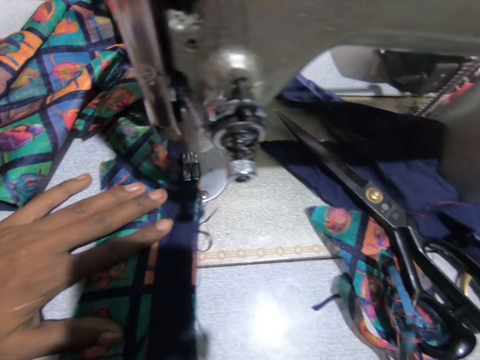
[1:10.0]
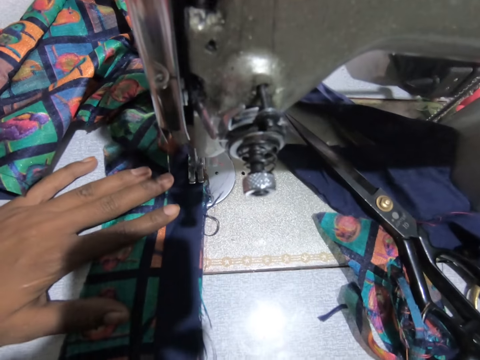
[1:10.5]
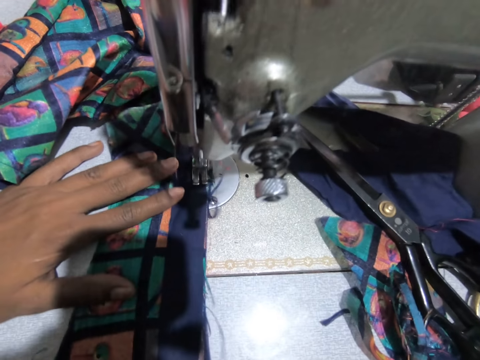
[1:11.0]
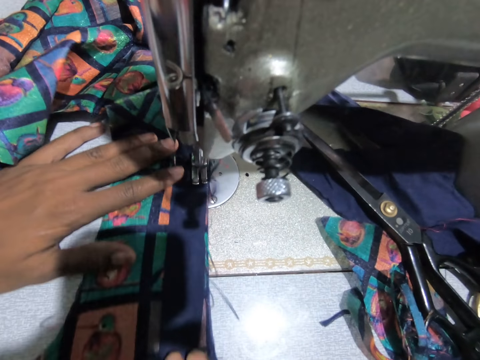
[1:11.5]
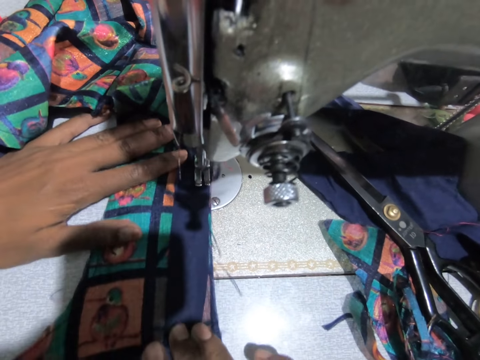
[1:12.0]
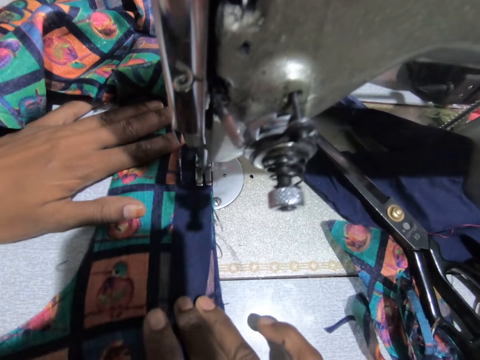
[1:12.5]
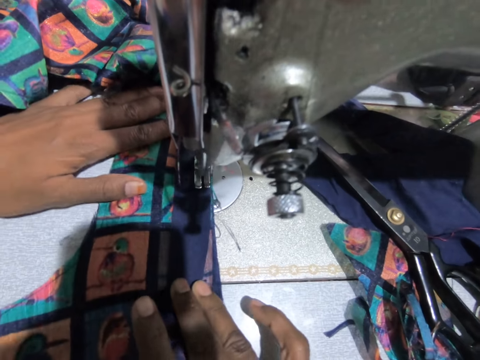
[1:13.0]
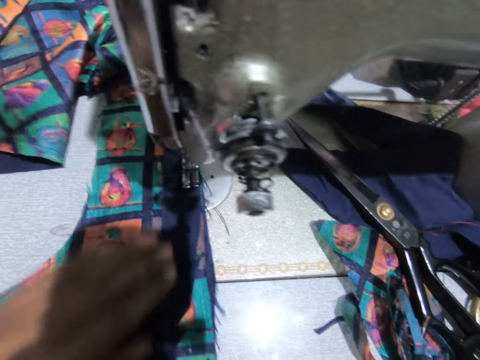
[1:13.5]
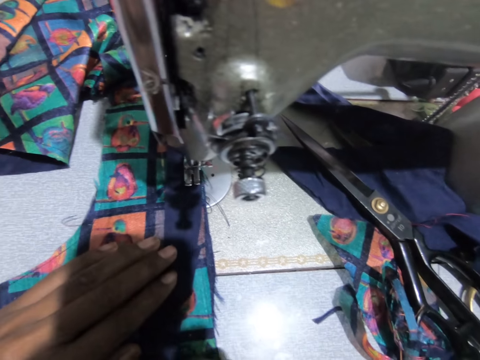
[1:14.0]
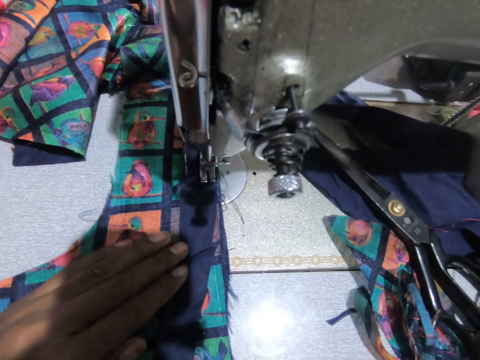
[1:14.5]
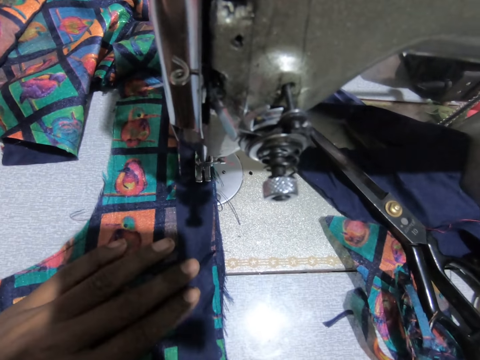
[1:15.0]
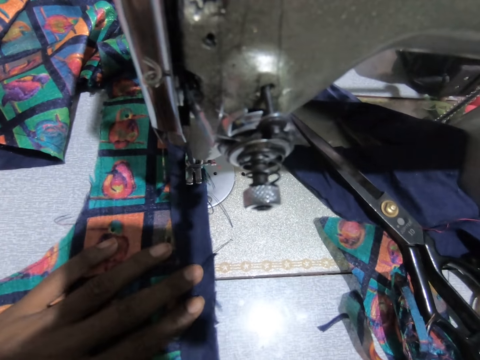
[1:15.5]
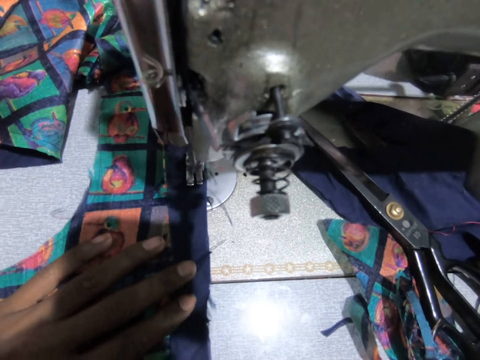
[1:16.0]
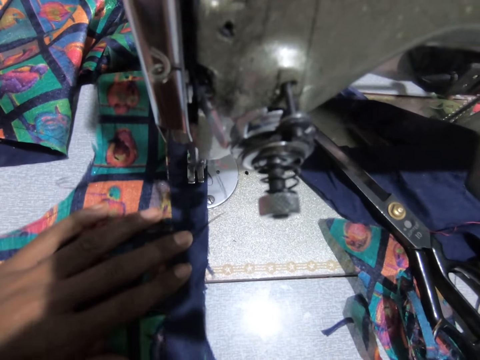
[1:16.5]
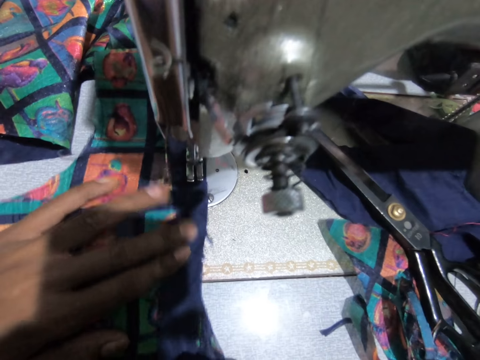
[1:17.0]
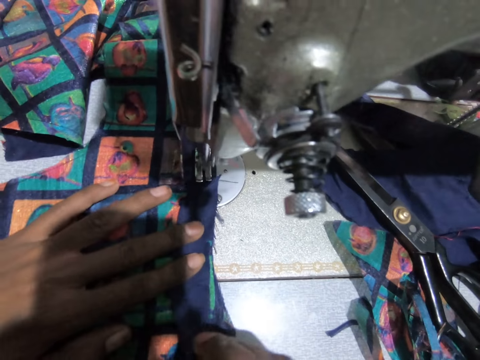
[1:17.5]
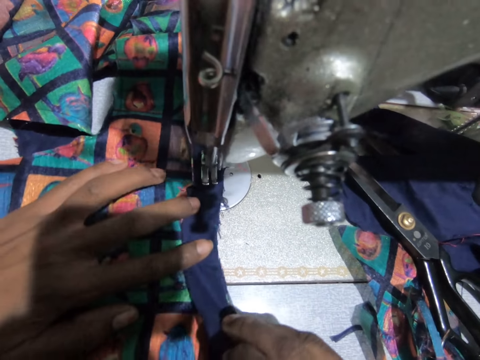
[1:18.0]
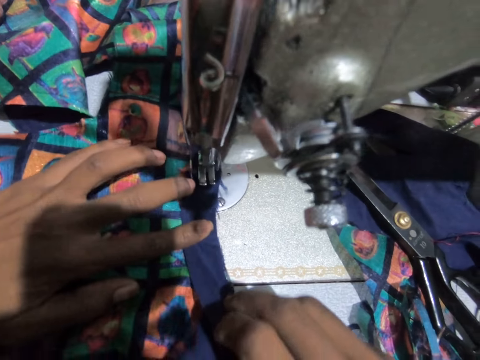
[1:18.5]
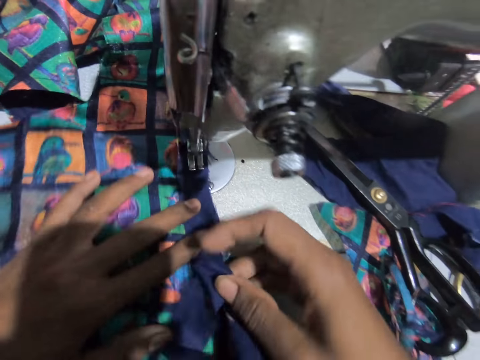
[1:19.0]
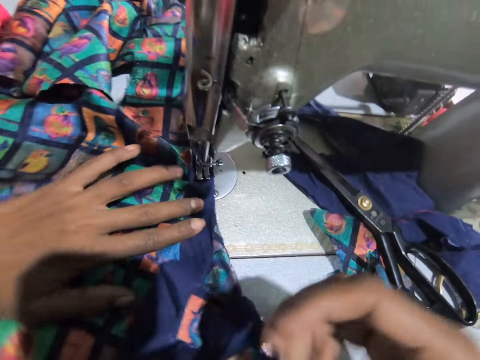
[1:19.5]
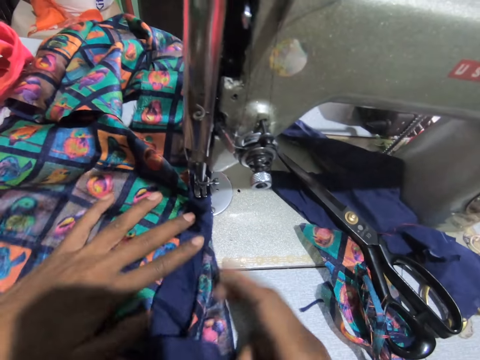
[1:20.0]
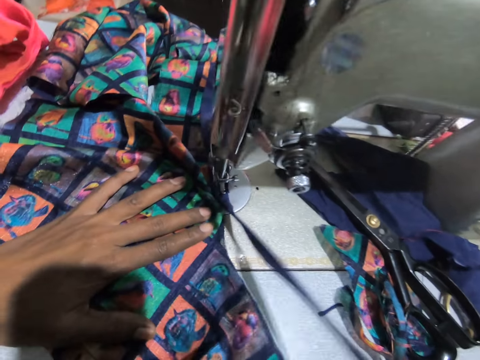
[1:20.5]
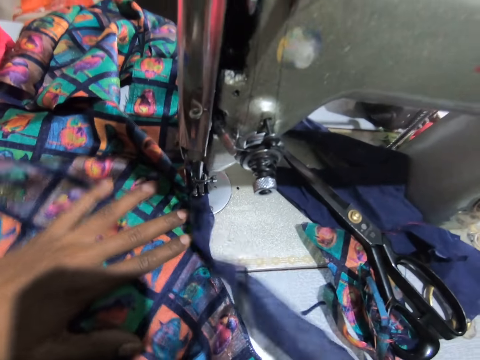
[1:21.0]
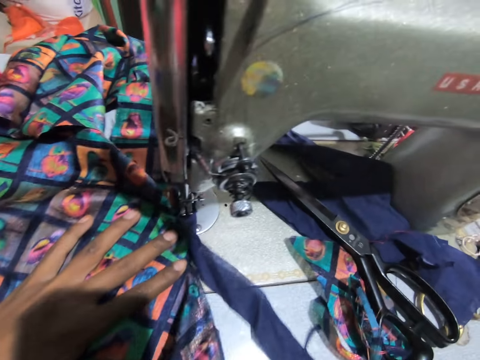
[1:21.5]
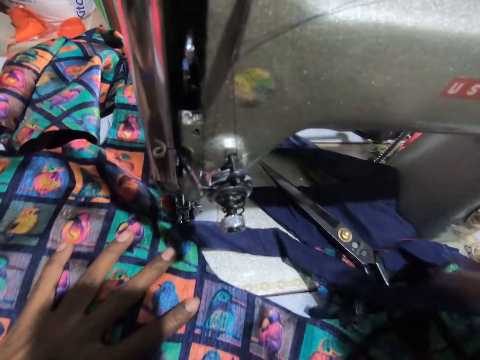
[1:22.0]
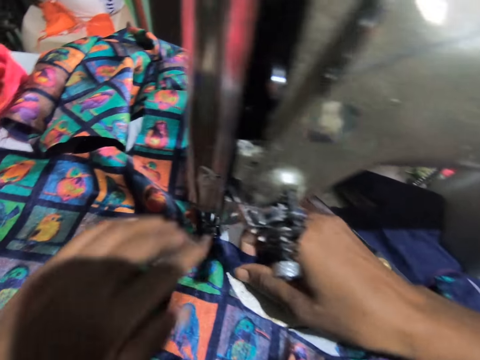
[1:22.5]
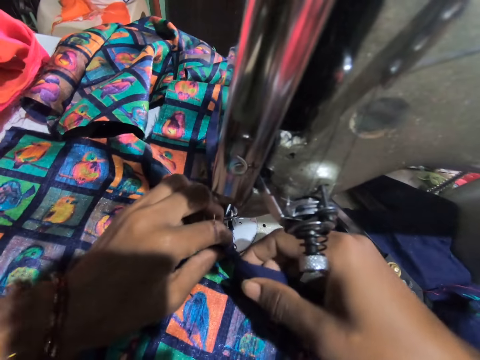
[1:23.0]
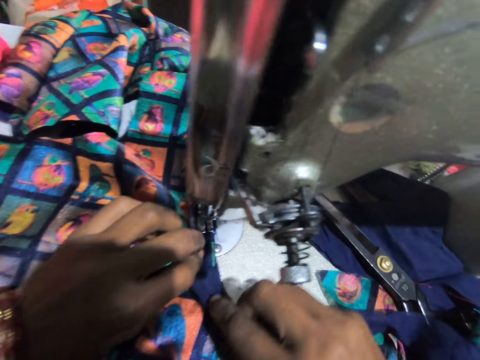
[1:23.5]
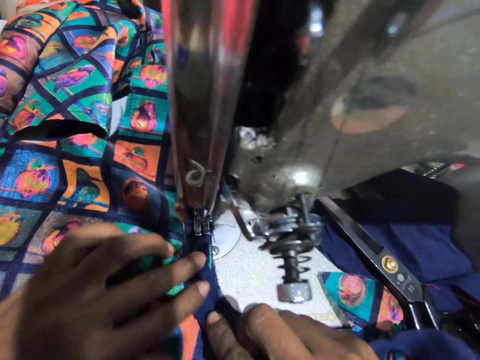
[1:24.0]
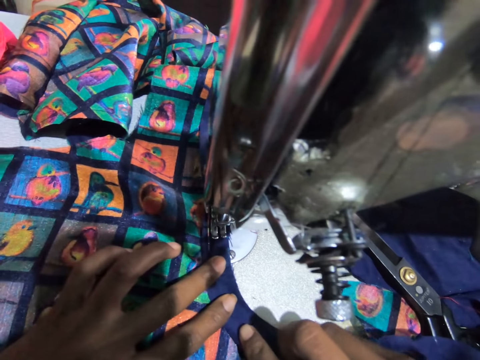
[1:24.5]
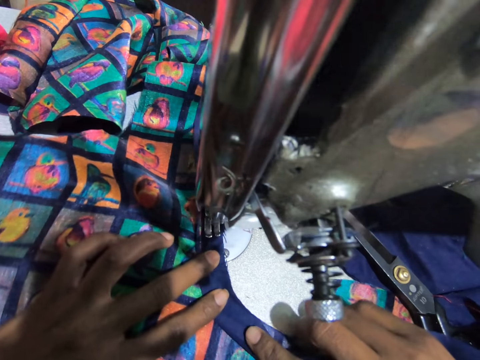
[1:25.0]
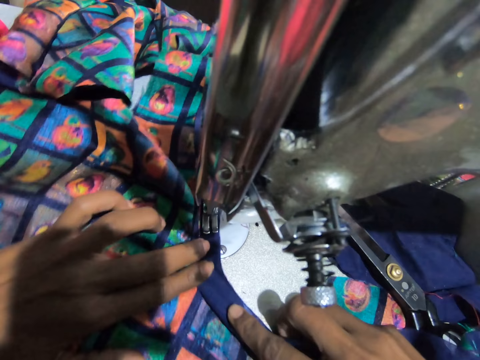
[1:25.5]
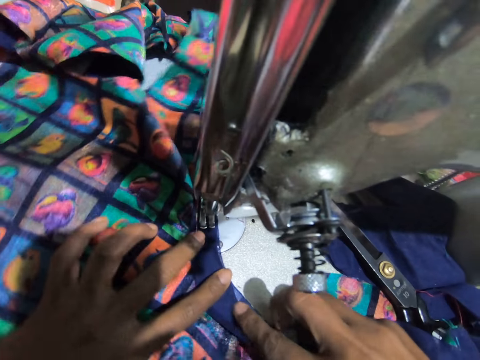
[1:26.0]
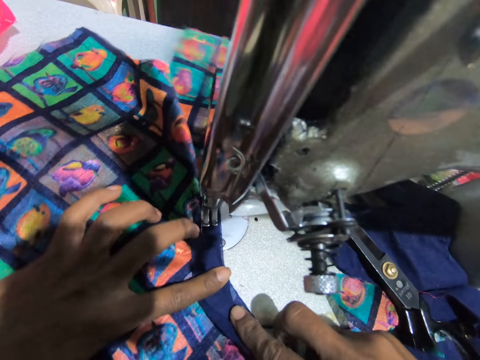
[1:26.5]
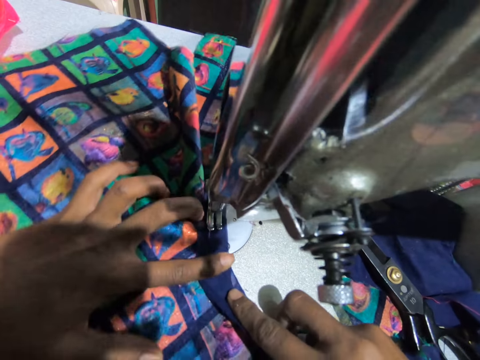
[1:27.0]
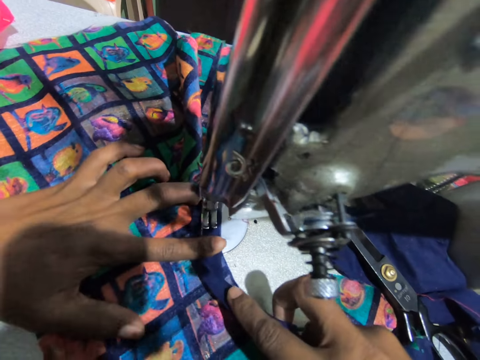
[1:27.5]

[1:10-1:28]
The camera wearer sews the material or piece of cloth using a sewing machine. They swing a hand, hold the material, move the material, and sew the material using the sewing machine. They swing a hand and move the material. They fix the piece of cloth. They swing a hand, move the material, and sew the material using the sewing machine.

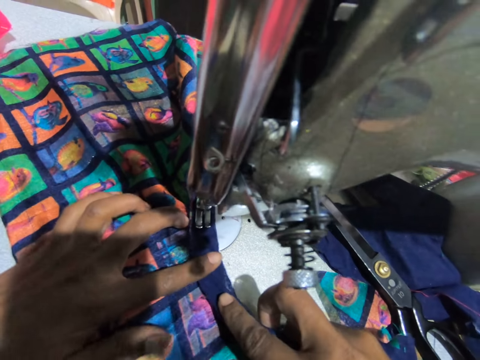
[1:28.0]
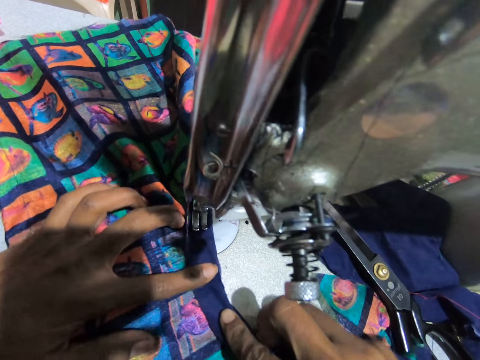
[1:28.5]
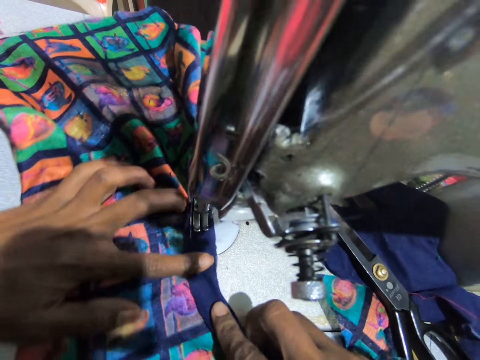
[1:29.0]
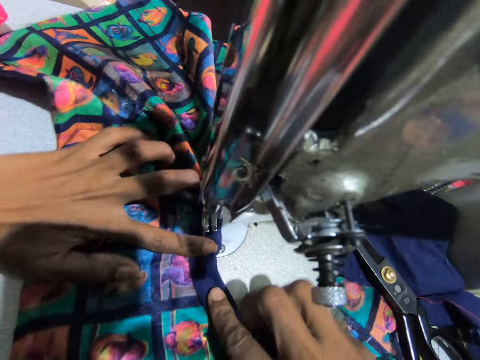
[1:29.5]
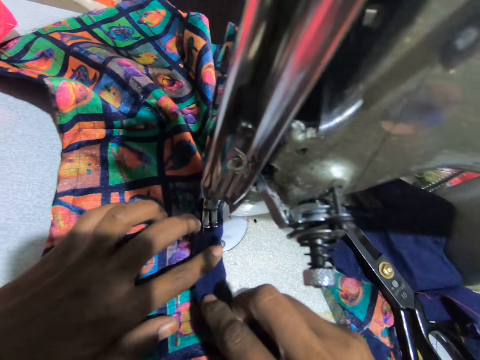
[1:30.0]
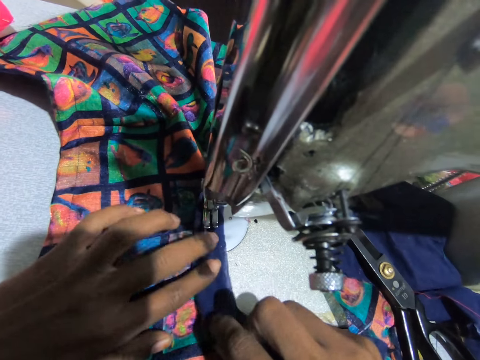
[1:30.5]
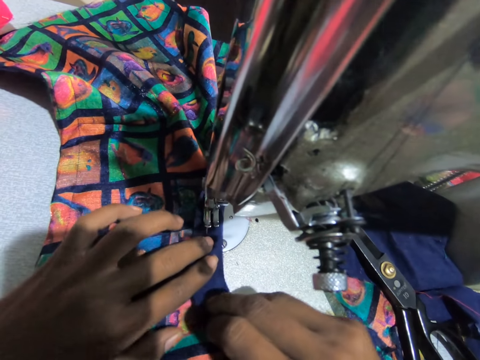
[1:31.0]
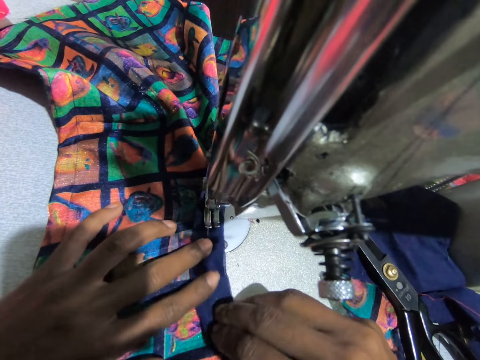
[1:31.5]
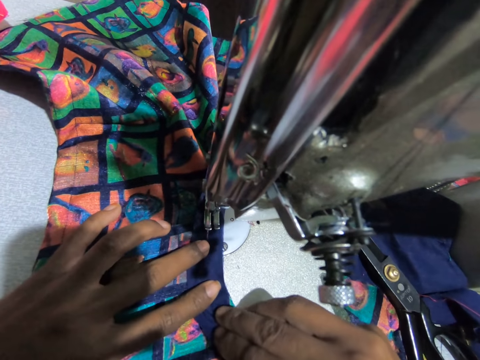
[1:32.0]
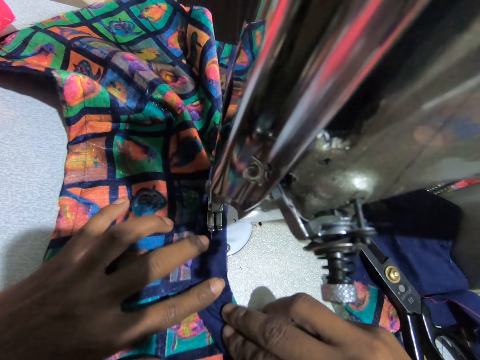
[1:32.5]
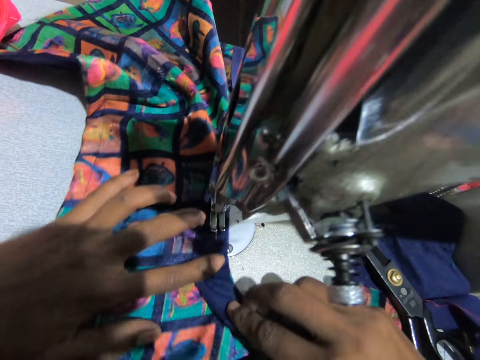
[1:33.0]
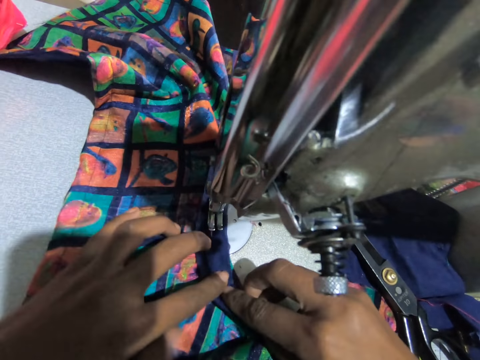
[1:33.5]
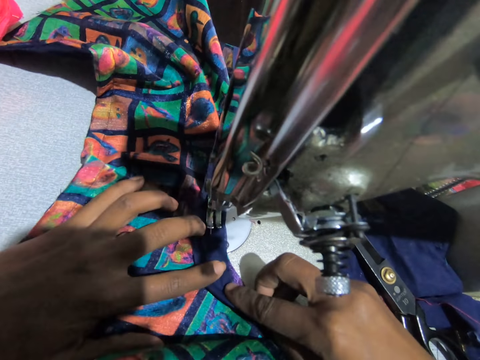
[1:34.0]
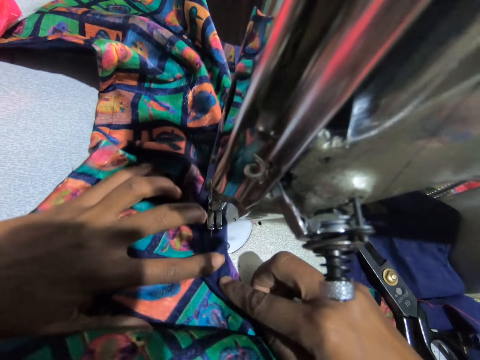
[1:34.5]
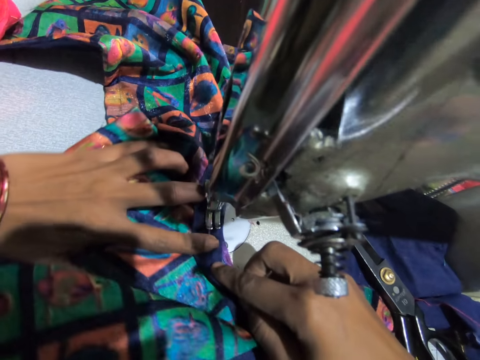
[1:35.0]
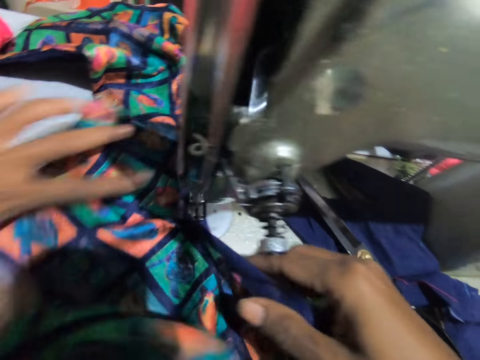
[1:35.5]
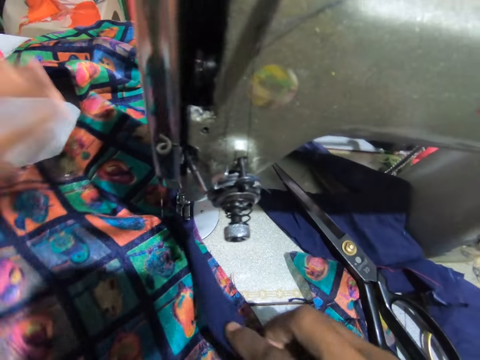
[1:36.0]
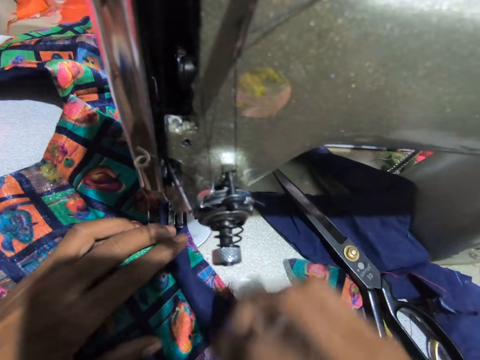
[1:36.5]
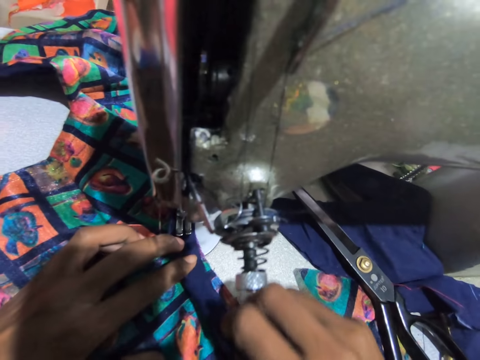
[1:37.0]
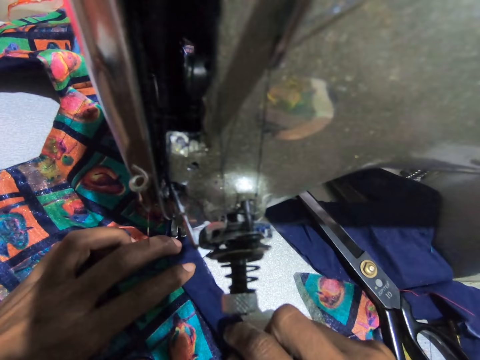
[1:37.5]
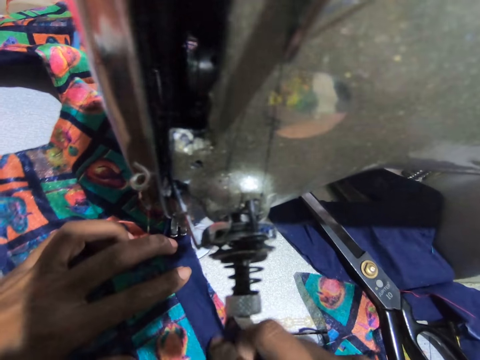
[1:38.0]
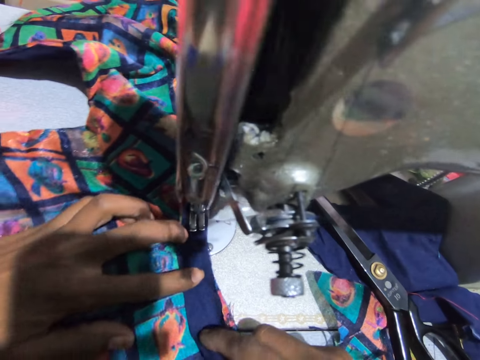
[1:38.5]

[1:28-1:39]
The camera wearer swings their hand. They hold the material. They fix the piece of cloth.
